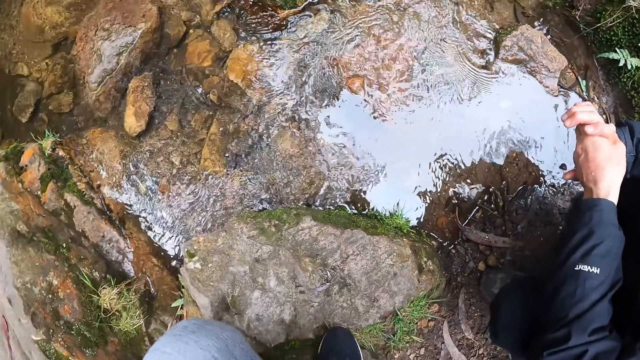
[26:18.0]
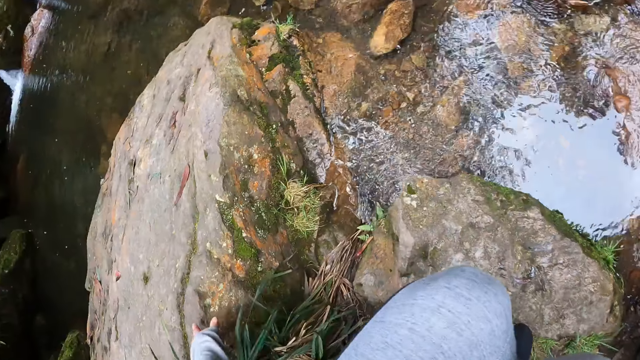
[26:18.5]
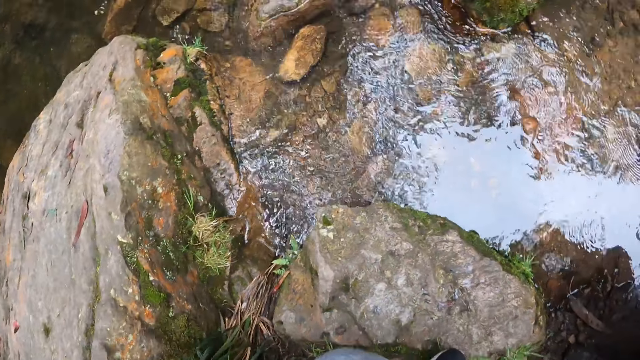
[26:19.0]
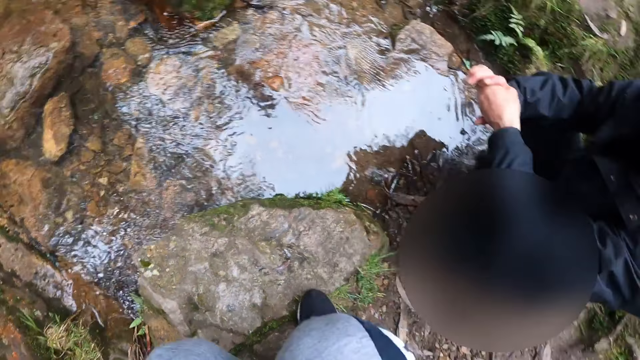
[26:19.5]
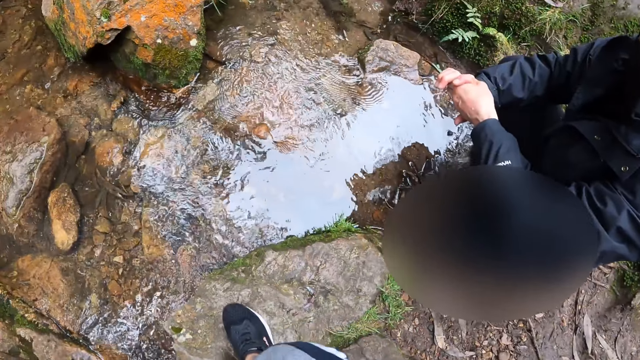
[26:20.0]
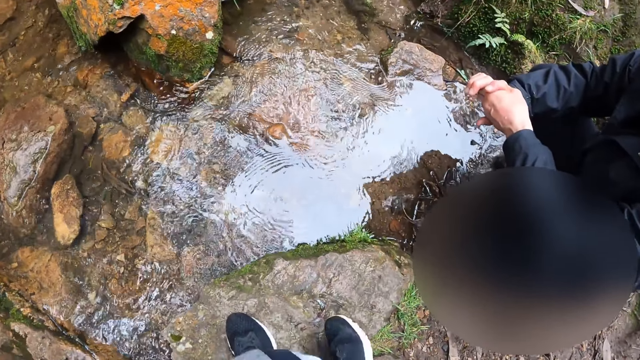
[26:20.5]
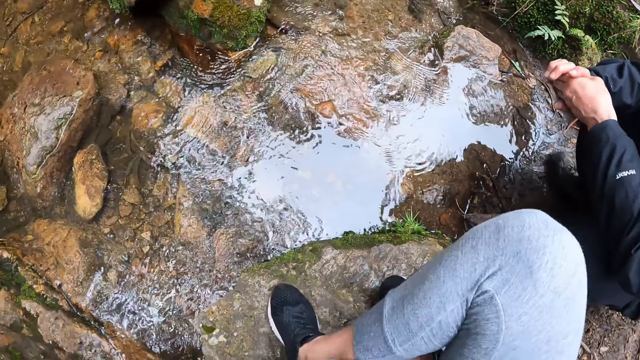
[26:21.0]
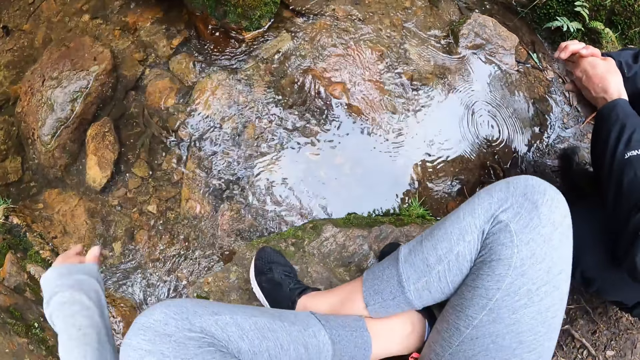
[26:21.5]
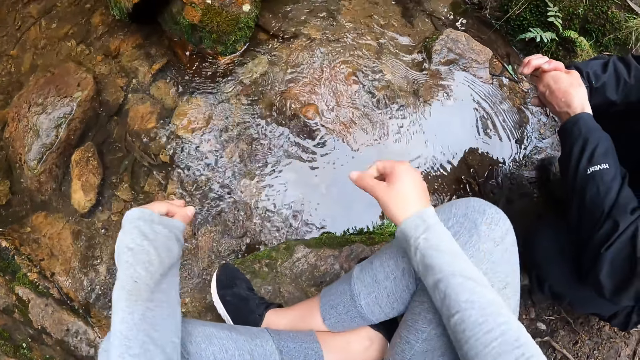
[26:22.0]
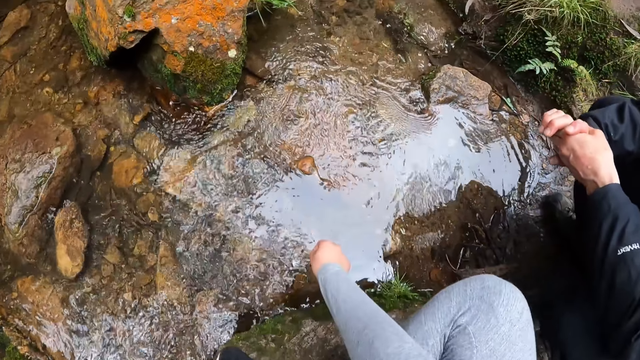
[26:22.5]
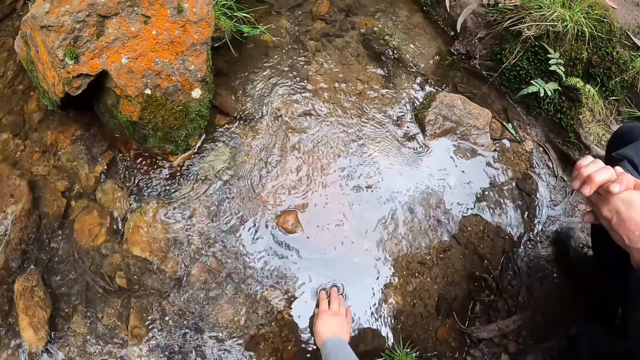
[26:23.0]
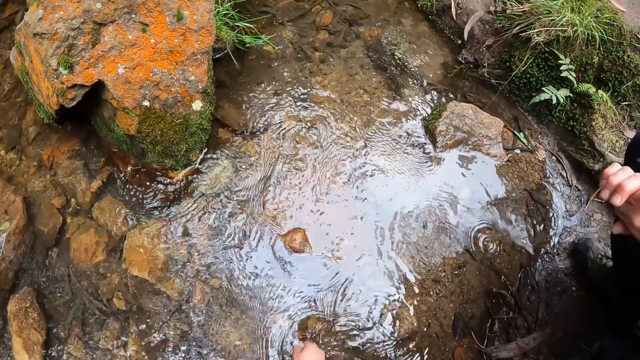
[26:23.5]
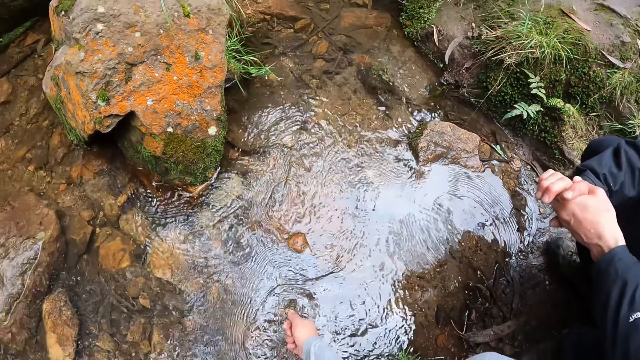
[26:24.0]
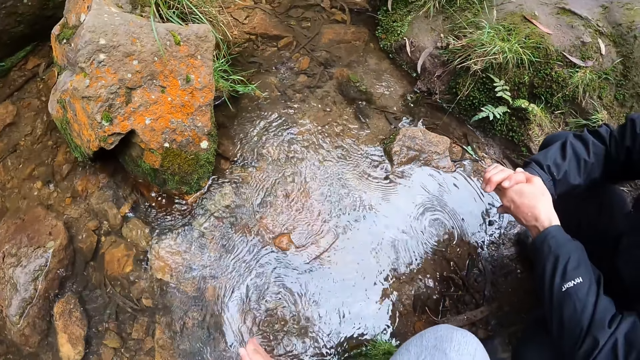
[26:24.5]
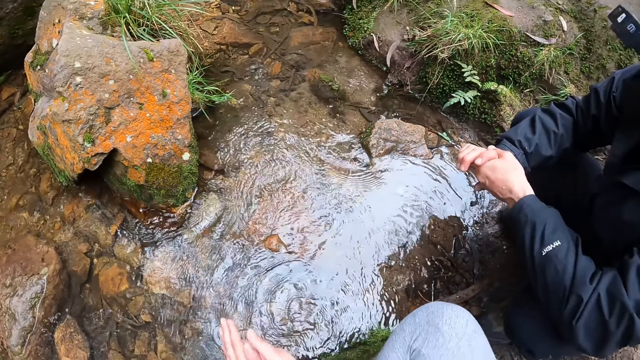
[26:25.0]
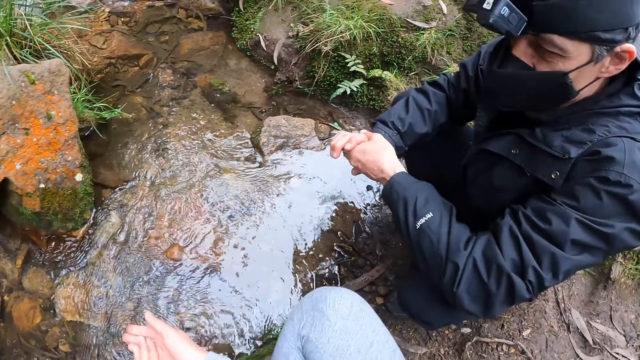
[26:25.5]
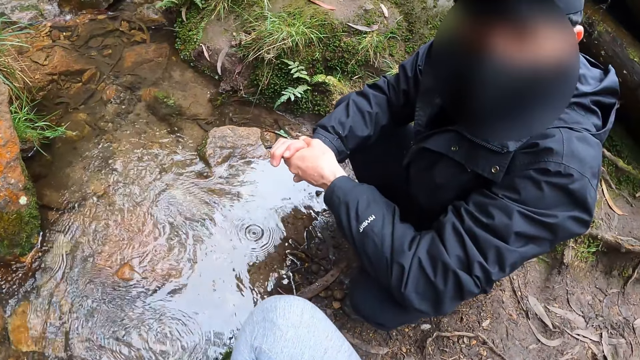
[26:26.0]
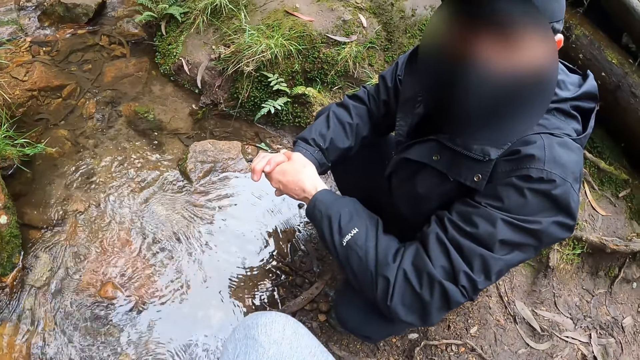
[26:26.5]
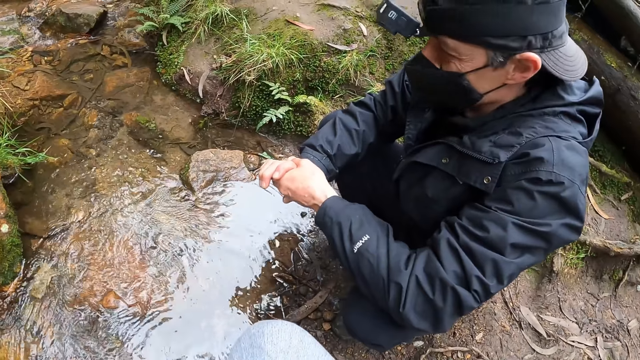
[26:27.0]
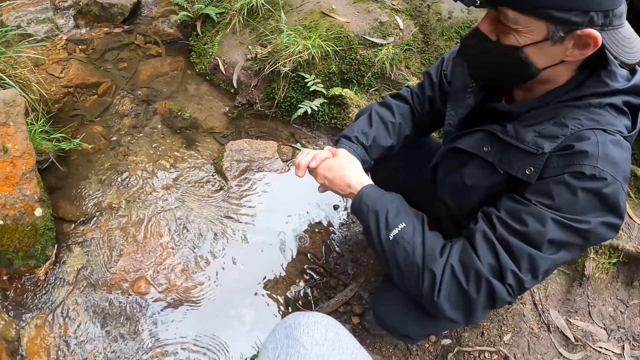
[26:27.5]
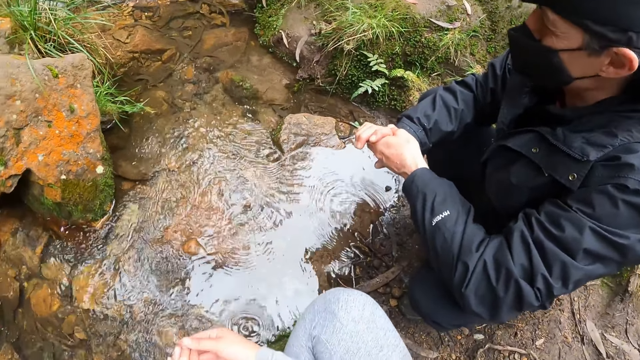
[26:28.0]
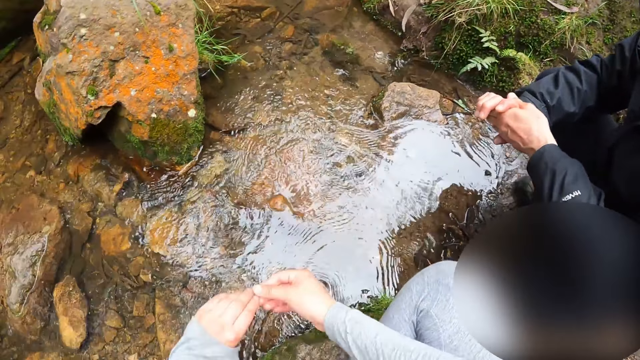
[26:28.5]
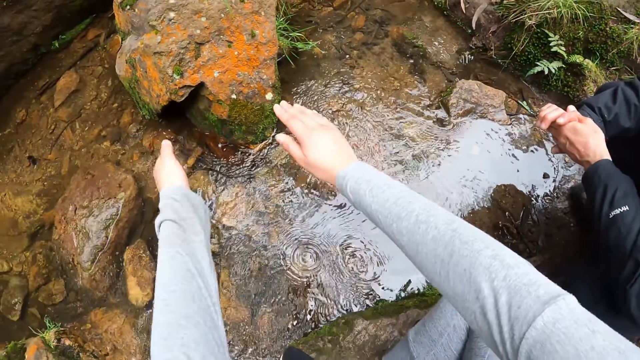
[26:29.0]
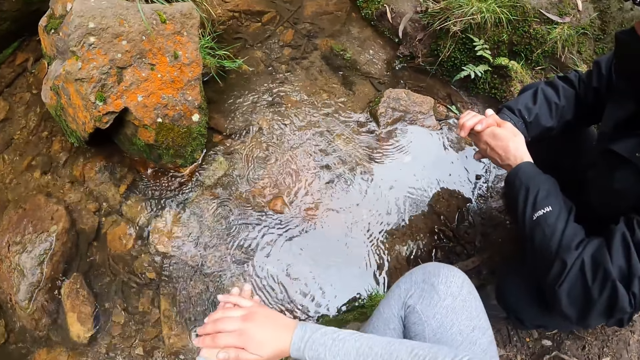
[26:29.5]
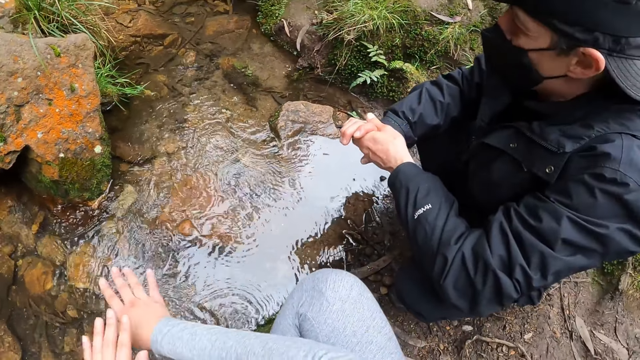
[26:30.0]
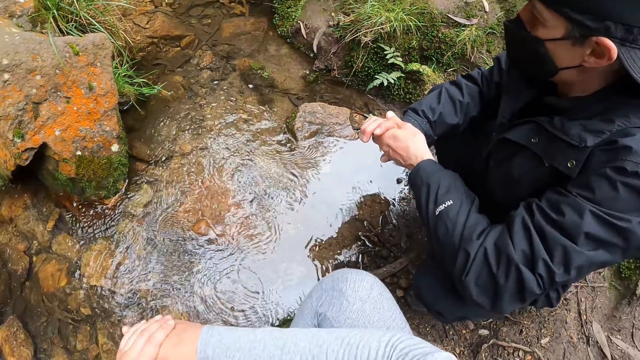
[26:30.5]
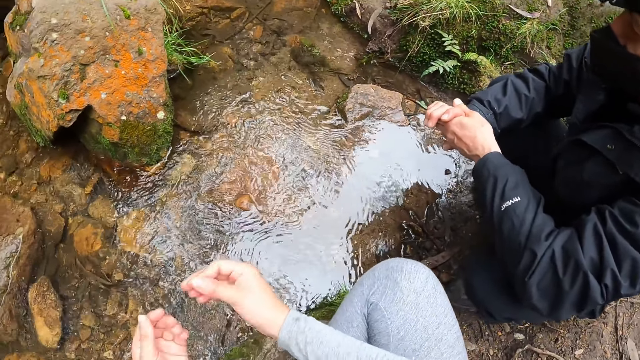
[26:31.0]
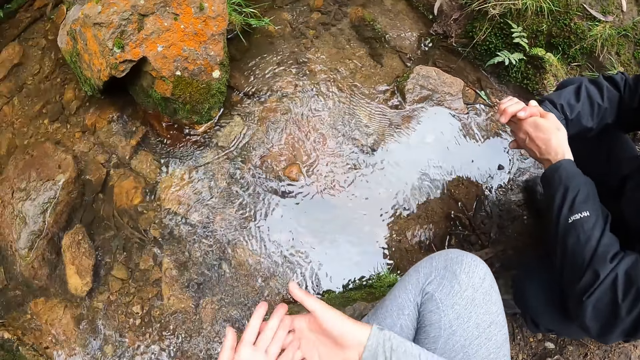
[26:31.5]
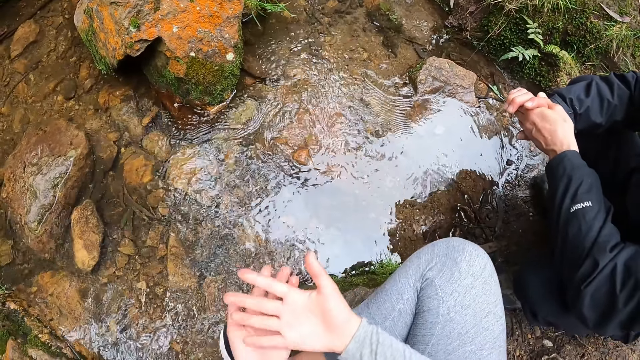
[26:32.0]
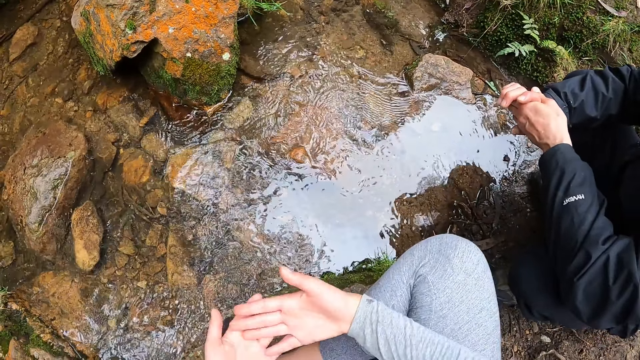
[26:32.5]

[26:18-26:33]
The camera wearer rinses her hands with water from the stream. She interacts with the man. She touches the water. The man interacts with the camera wearer. The camera wearer wipes her hands.

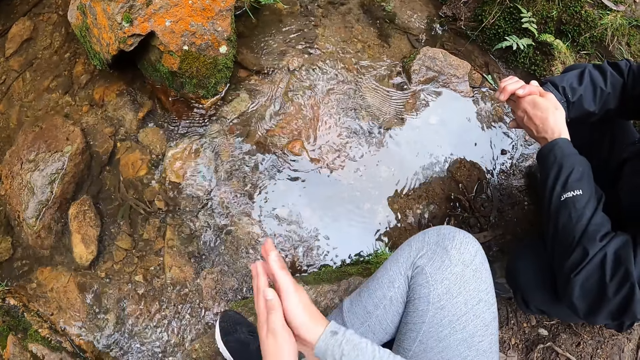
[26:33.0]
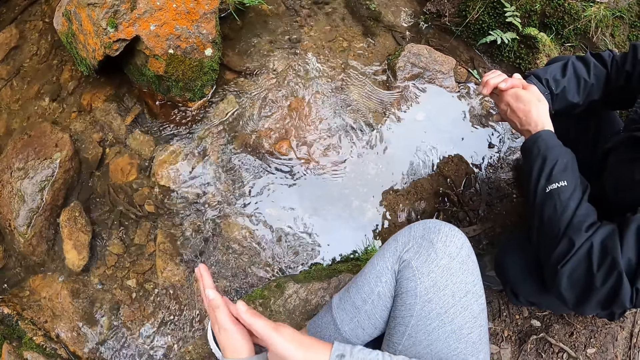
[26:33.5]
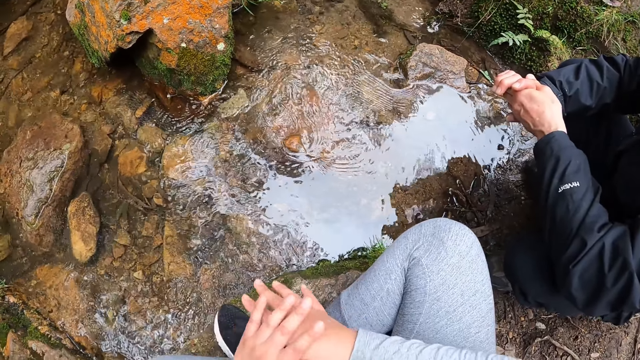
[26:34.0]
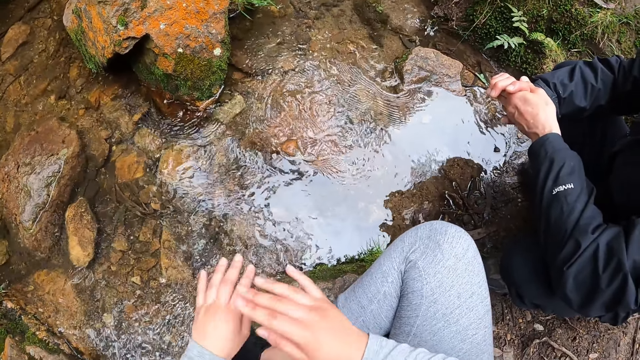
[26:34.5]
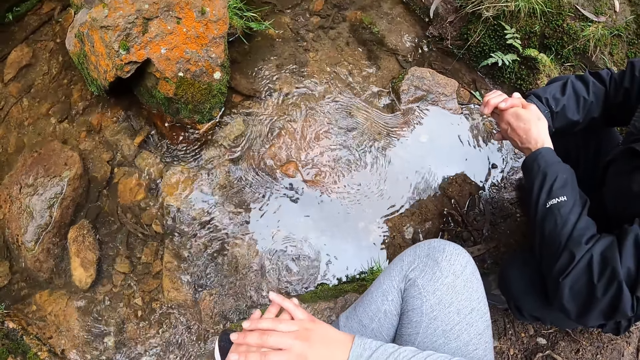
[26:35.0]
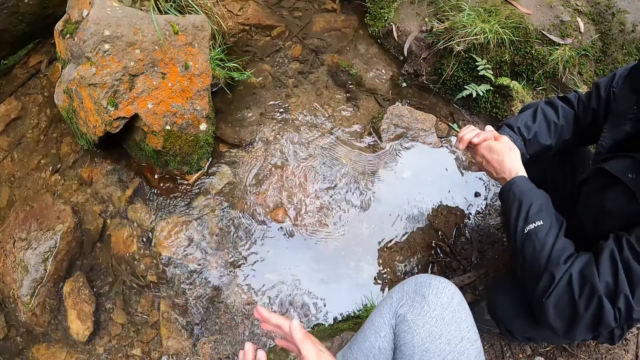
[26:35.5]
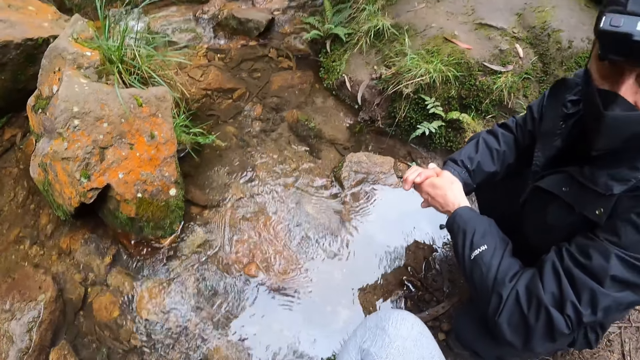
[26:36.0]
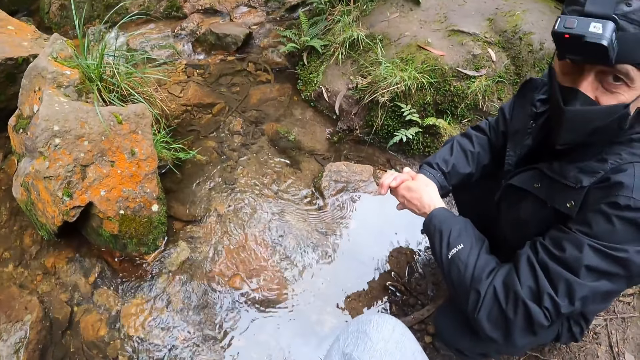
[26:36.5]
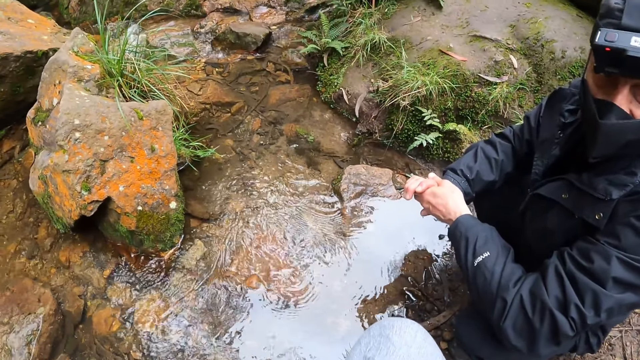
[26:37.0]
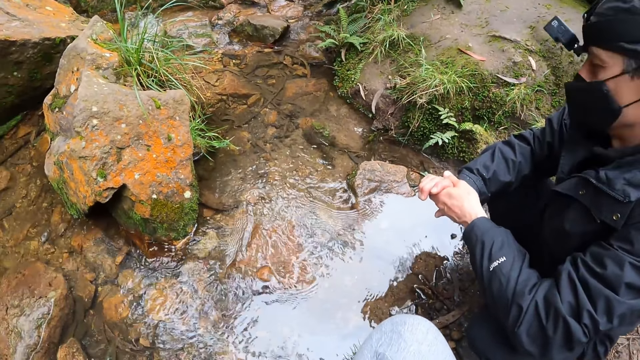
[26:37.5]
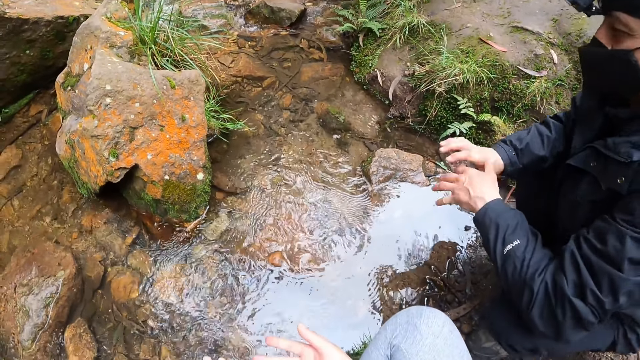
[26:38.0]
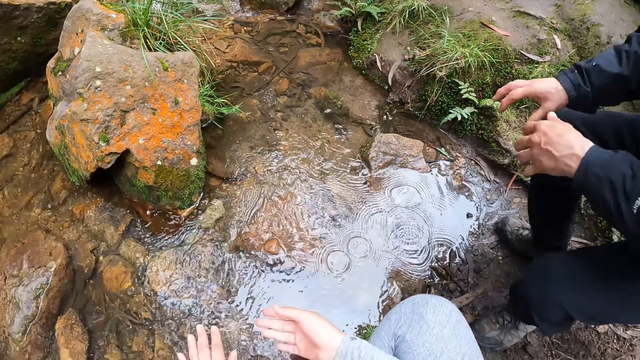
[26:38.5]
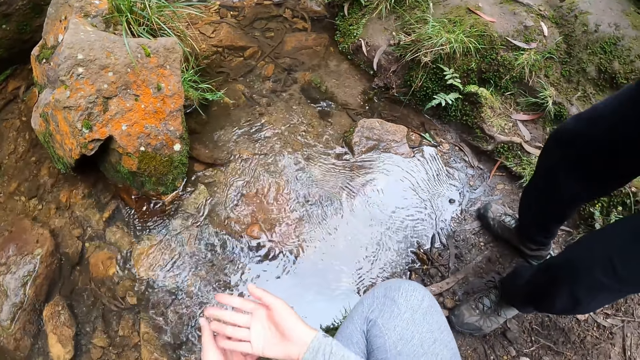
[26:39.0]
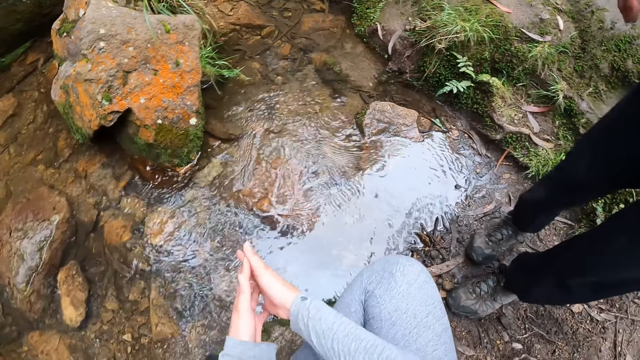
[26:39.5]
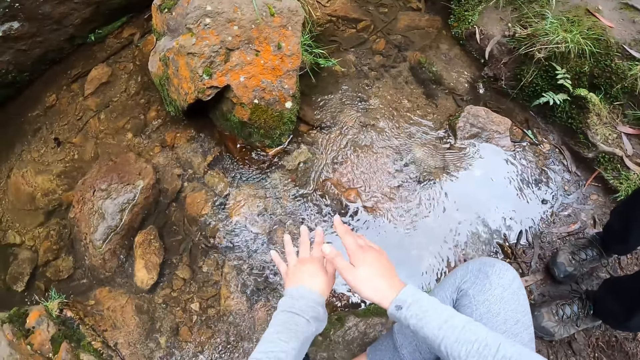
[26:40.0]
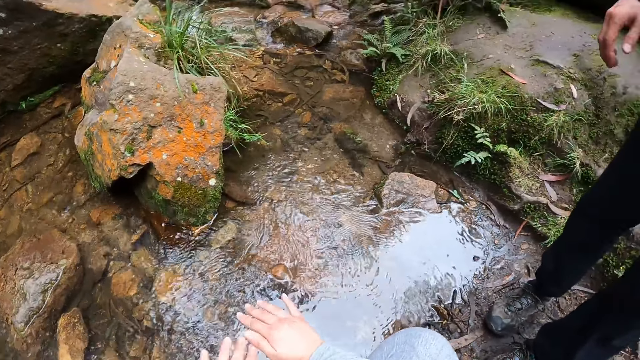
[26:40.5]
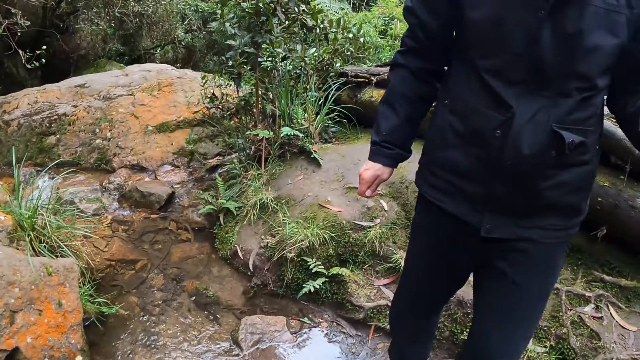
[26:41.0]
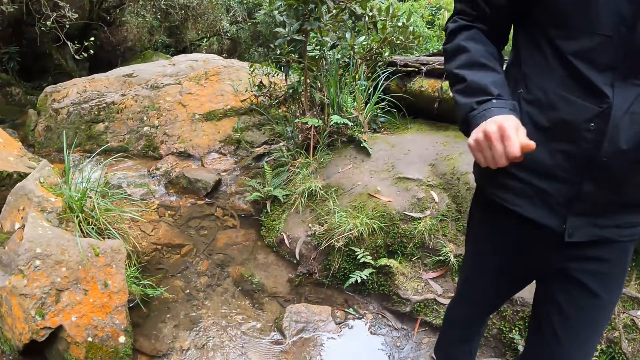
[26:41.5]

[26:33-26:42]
The man stands.
